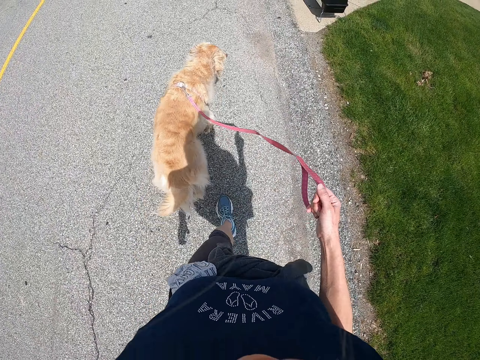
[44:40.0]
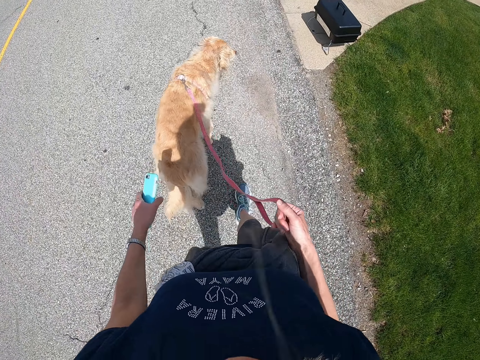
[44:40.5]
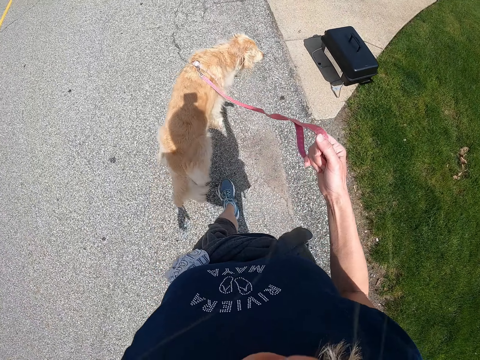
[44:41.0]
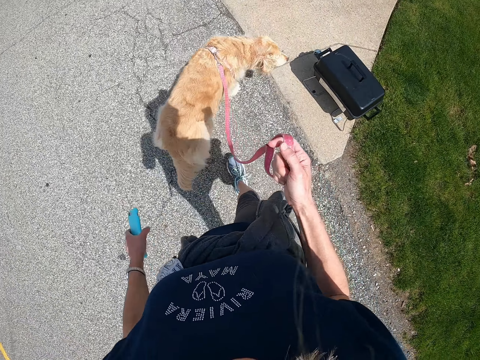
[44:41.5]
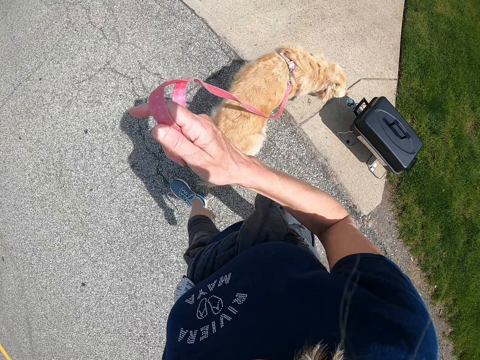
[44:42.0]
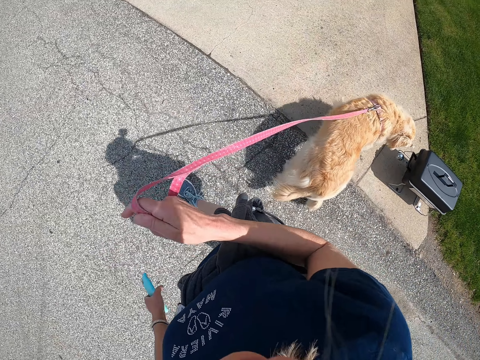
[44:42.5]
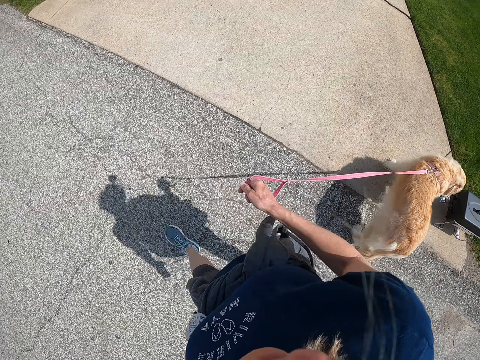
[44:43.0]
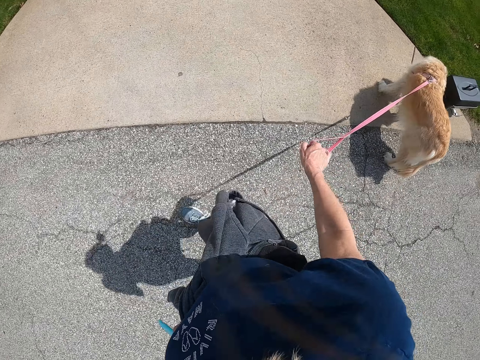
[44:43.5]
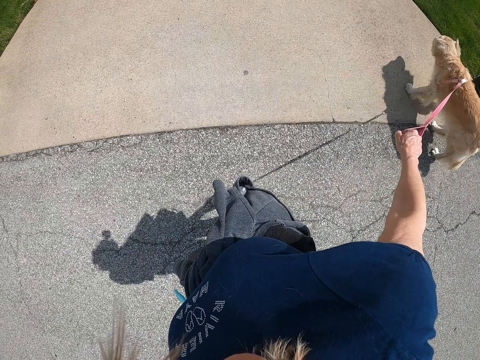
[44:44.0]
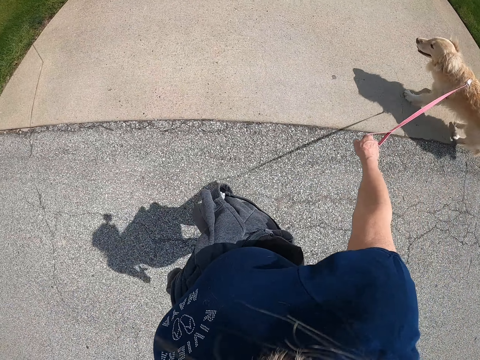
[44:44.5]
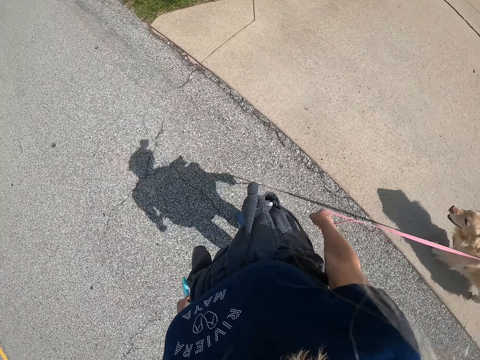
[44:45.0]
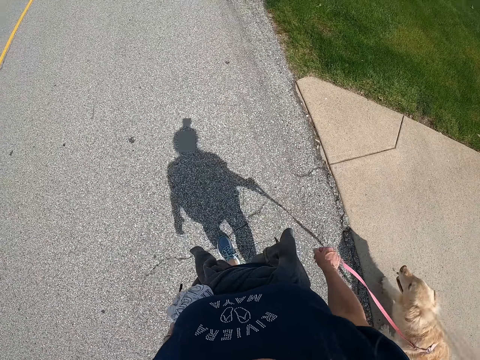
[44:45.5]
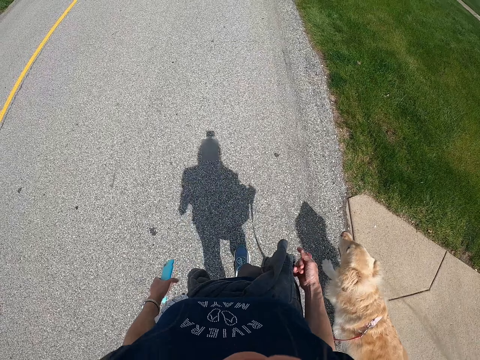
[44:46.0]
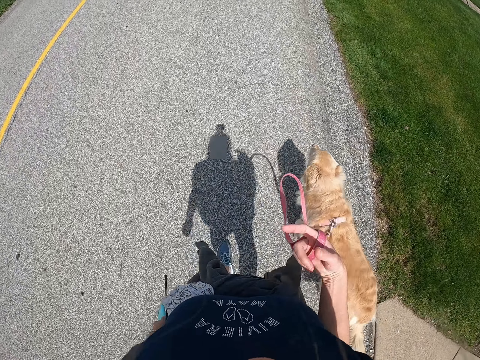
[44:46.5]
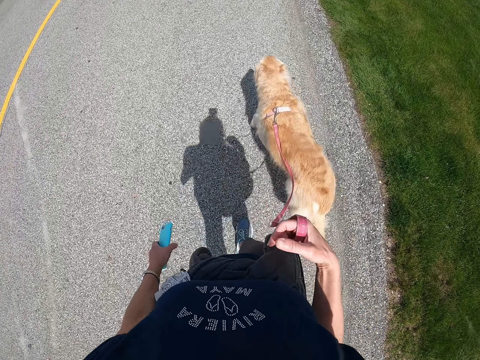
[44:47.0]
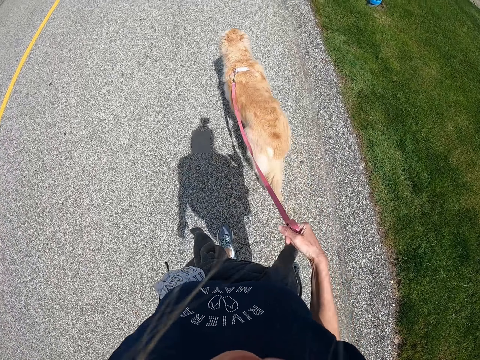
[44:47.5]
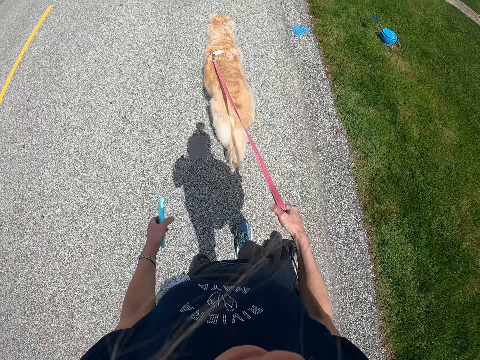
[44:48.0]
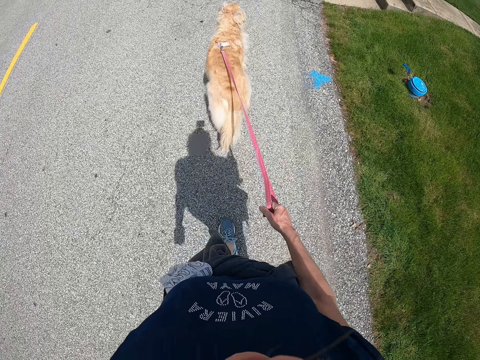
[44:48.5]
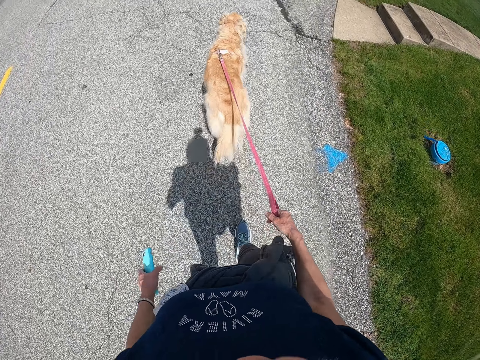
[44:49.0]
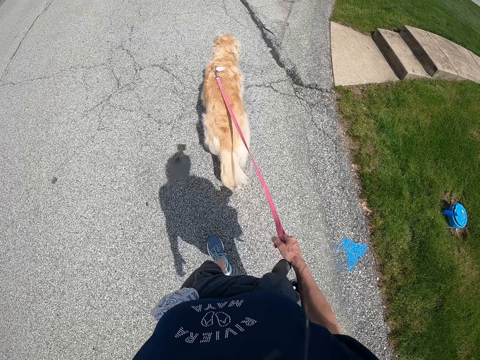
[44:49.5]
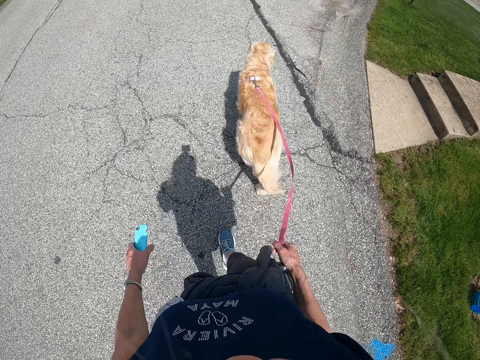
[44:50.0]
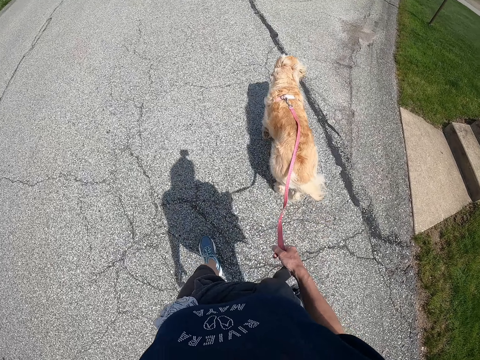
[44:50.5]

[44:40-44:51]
The camera wearer pulls the dog leash. He walks along a road with his dog.

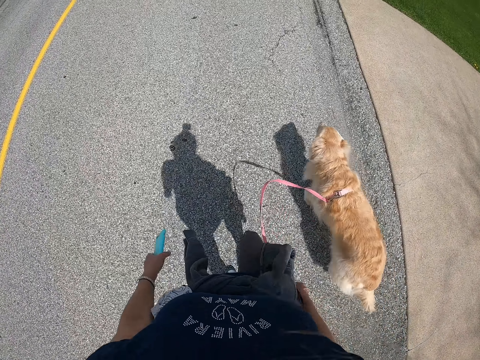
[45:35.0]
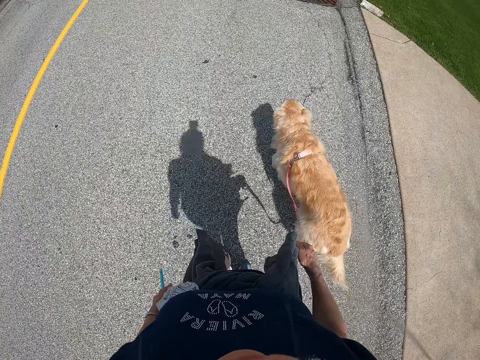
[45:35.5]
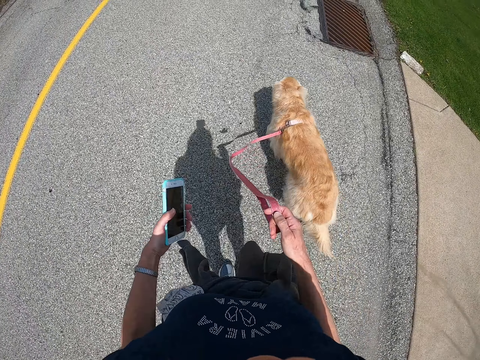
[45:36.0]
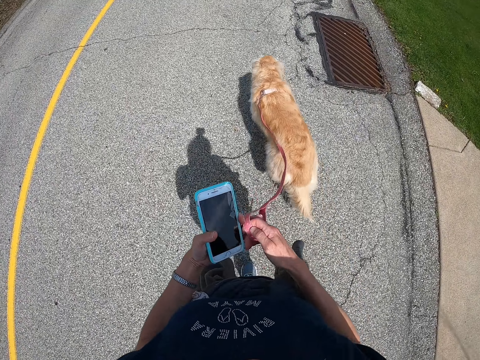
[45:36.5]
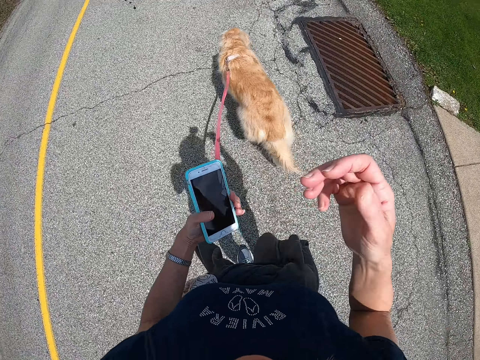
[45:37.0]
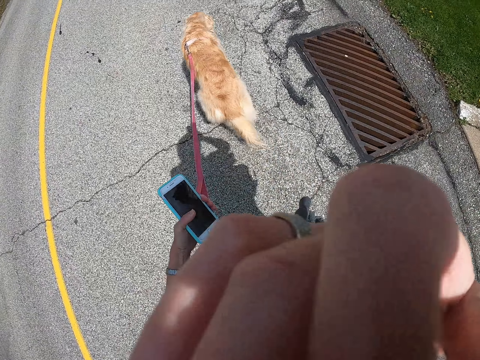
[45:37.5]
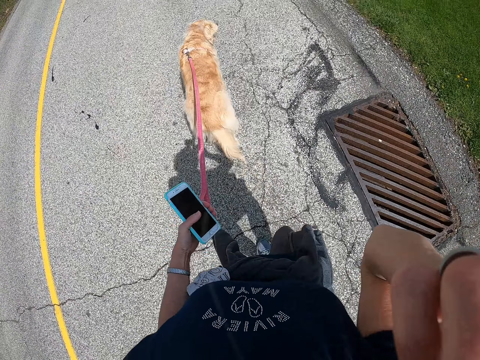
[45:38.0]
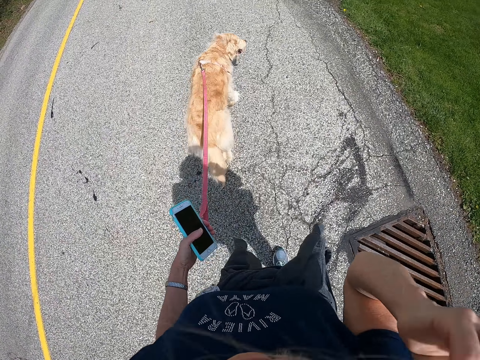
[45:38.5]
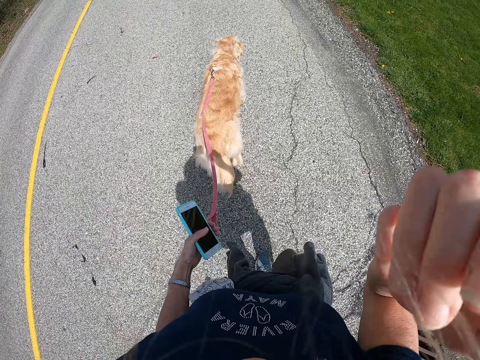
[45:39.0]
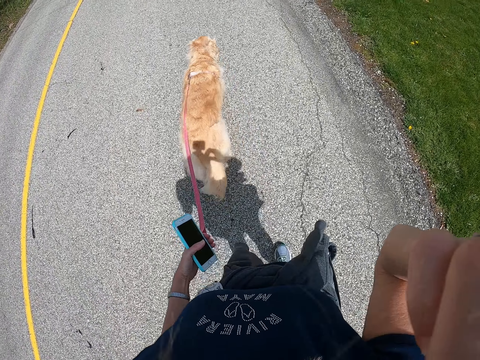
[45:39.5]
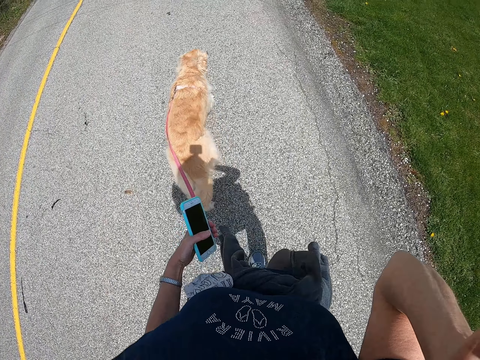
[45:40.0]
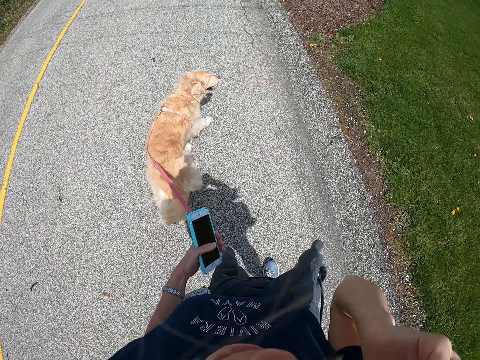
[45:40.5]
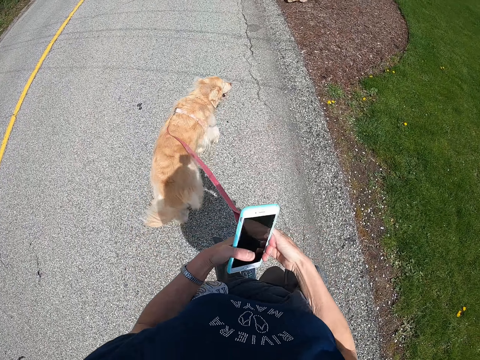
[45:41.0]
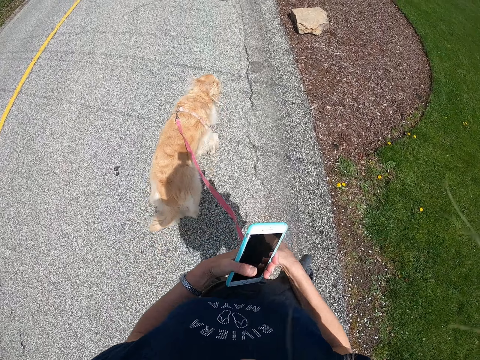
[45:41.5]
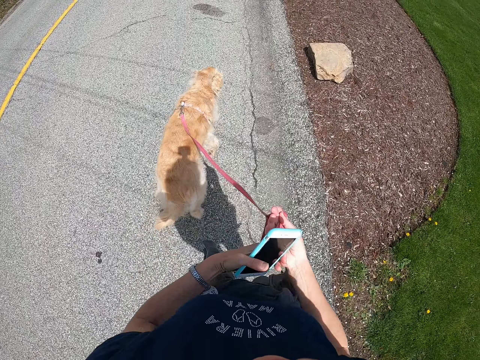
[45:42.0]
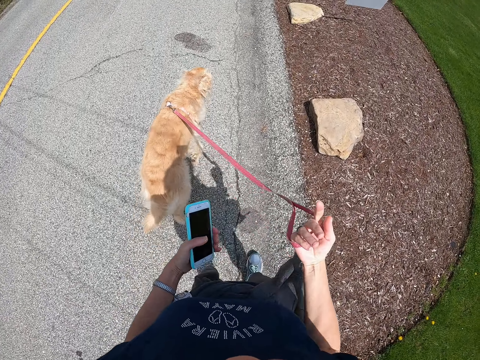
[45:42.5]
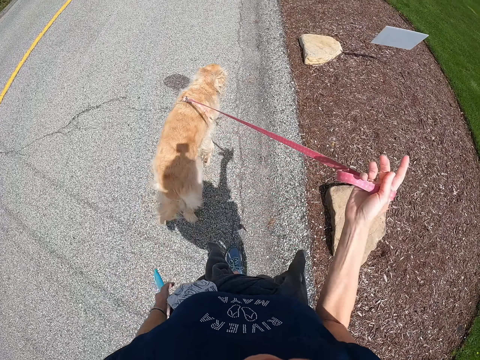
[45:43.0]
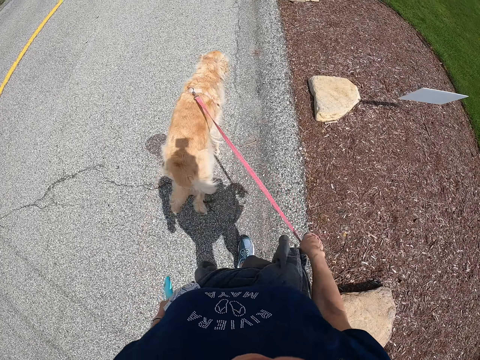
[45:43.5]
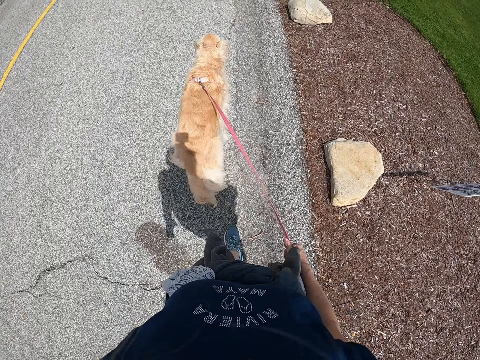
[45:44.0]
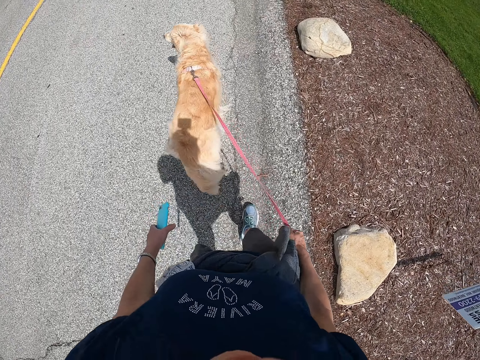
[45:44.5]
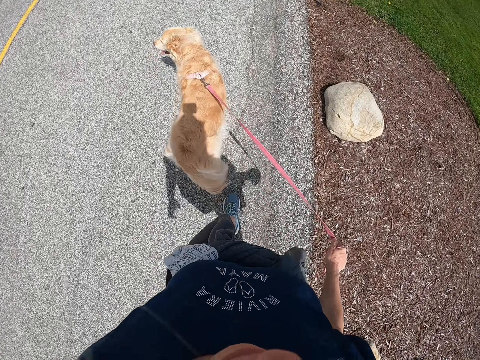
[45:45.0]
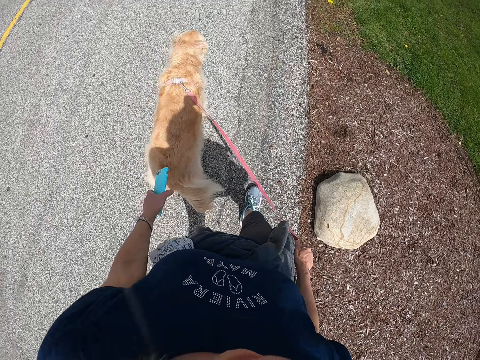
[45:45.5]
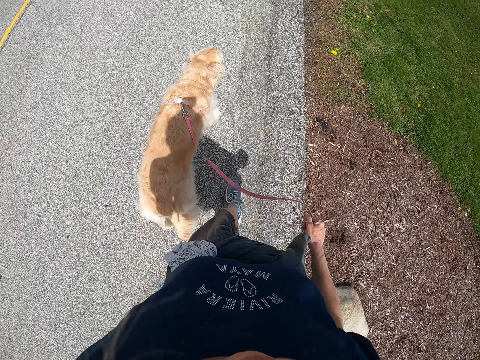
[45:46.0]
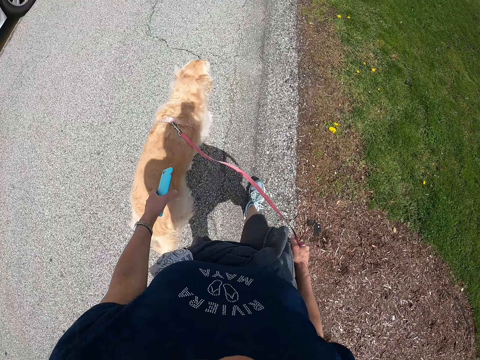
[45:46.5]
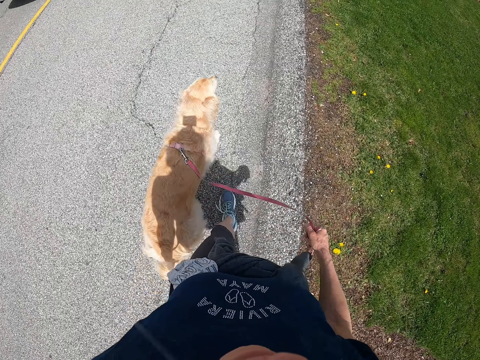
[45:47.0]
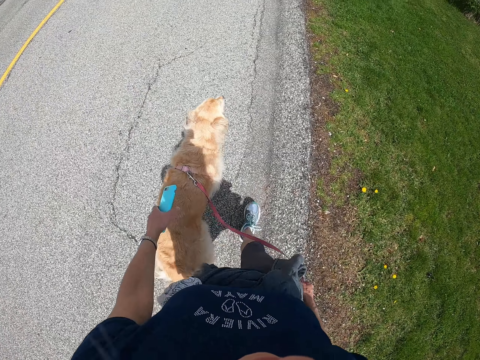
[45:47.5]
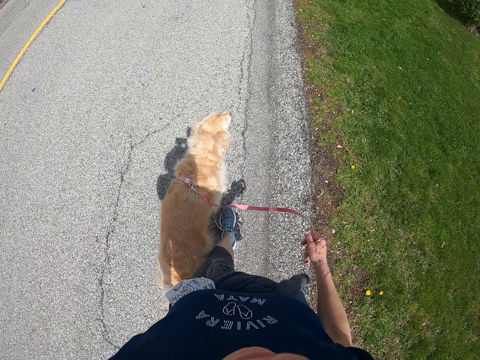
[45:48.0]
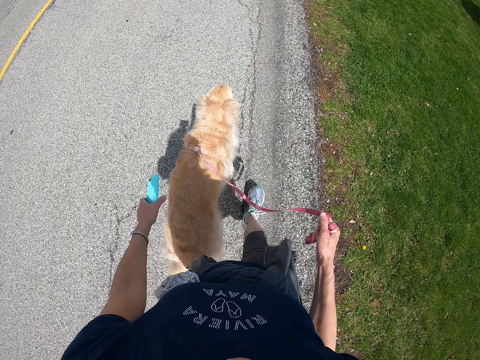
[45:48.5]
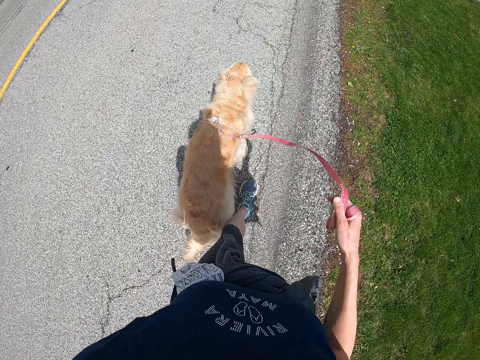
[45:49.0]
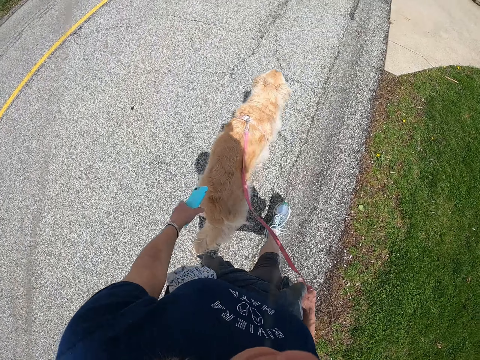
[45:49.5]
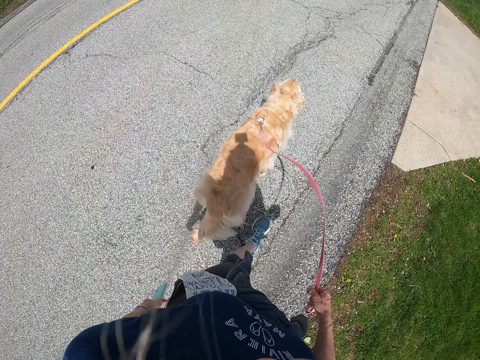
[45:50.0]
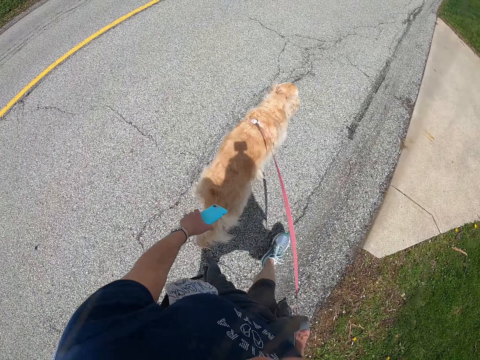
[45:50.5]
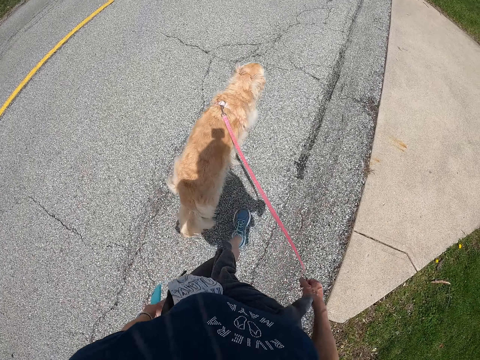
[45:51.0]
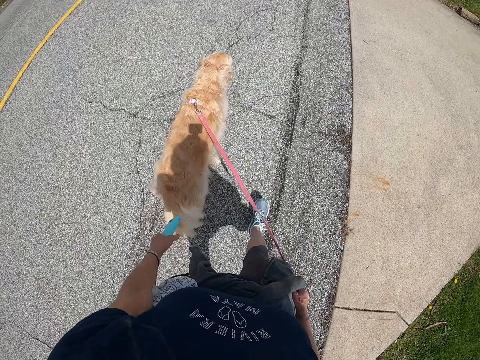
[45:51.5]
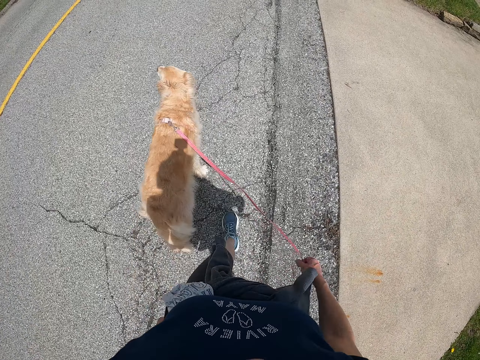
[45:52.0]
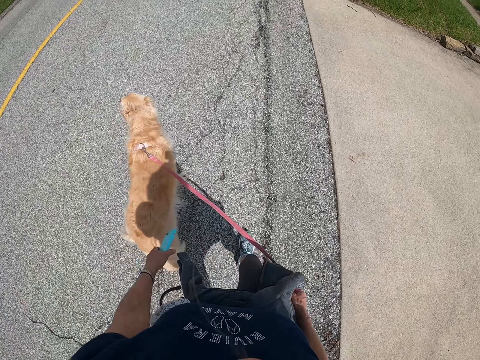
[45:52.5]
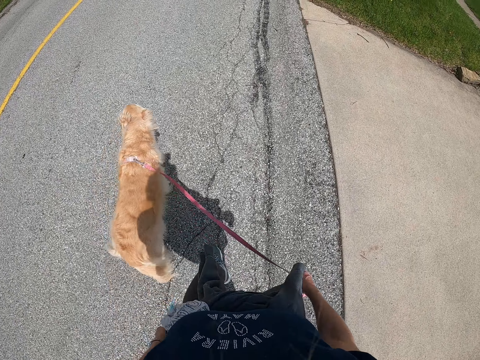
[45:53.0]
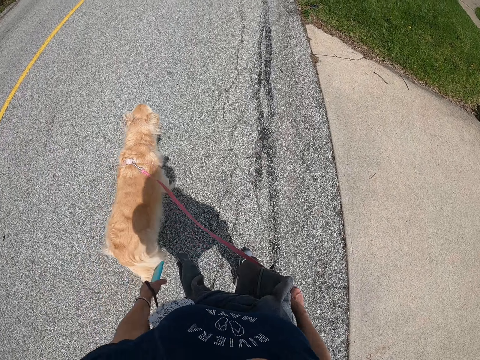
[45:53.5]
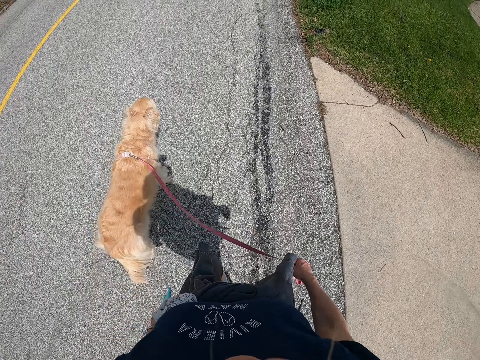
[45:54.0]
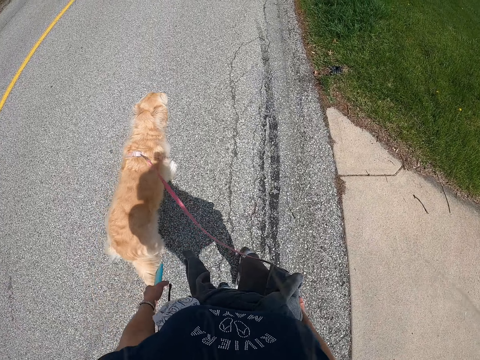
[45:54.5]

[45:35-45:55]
The camera wearer holds the dog leash in her left hand. She does something. She takes the leash in her right hand. She folds the leash in her right hand.
